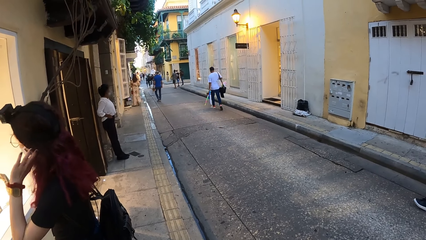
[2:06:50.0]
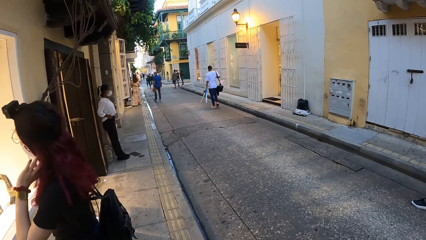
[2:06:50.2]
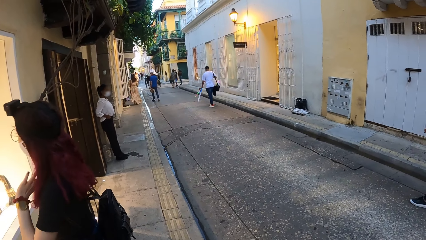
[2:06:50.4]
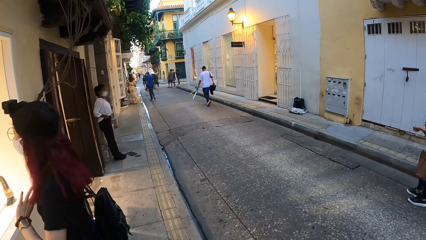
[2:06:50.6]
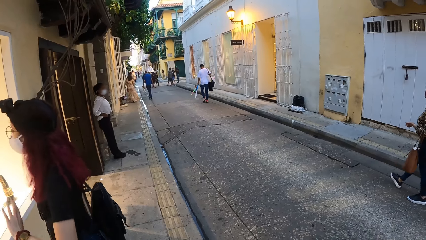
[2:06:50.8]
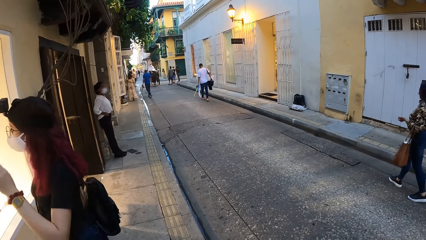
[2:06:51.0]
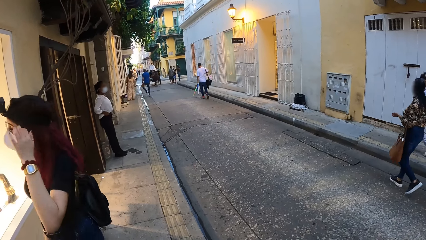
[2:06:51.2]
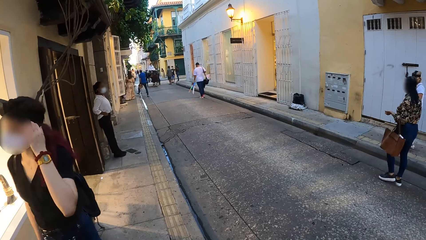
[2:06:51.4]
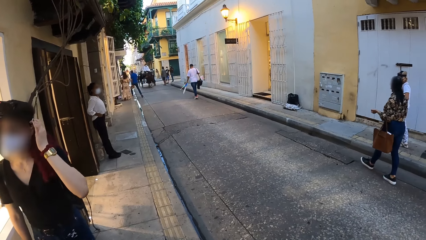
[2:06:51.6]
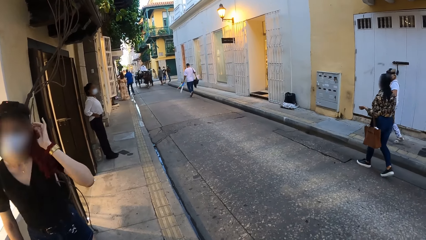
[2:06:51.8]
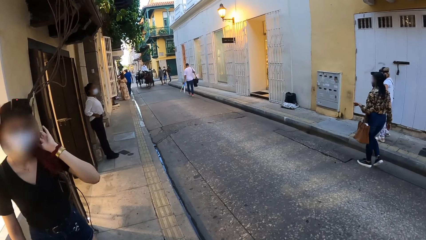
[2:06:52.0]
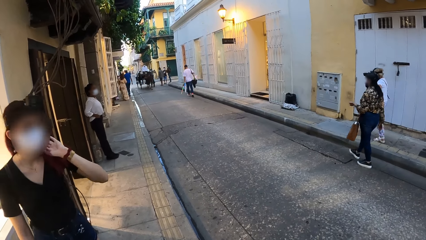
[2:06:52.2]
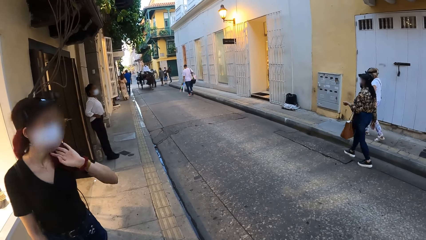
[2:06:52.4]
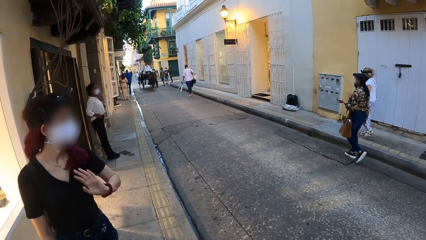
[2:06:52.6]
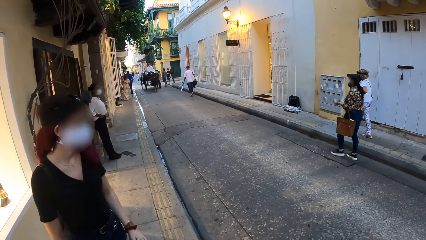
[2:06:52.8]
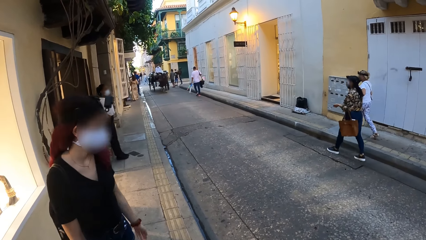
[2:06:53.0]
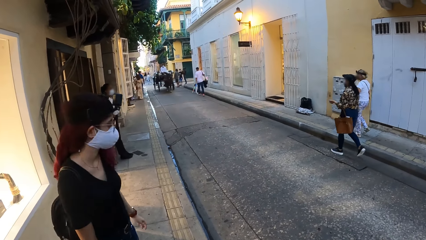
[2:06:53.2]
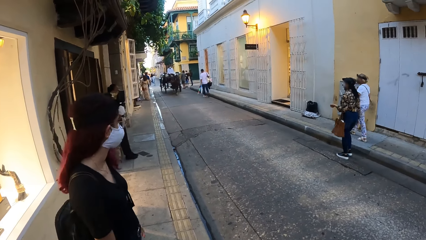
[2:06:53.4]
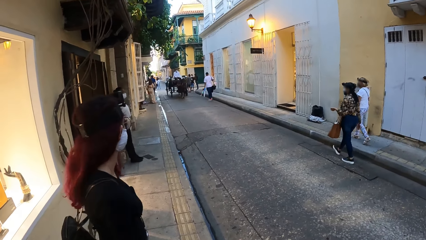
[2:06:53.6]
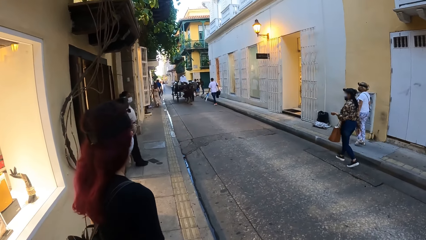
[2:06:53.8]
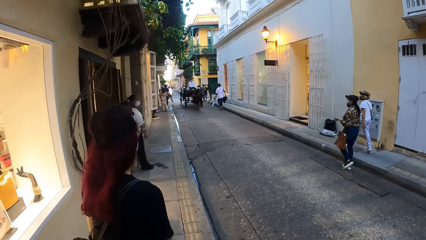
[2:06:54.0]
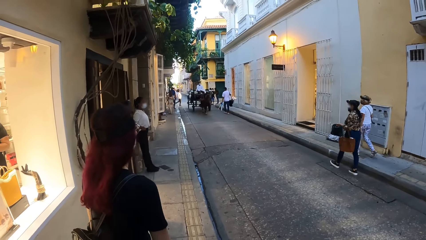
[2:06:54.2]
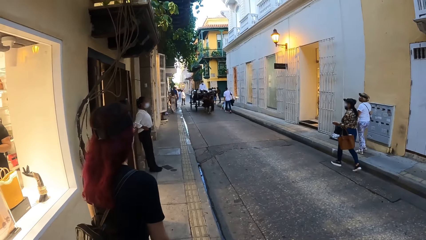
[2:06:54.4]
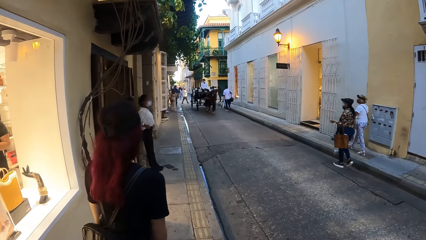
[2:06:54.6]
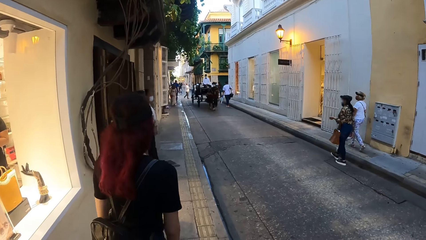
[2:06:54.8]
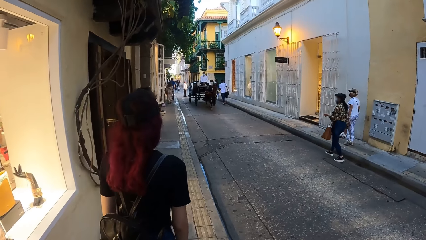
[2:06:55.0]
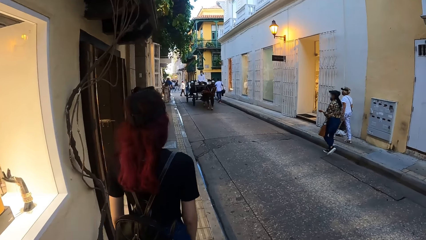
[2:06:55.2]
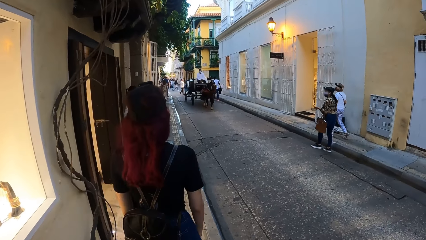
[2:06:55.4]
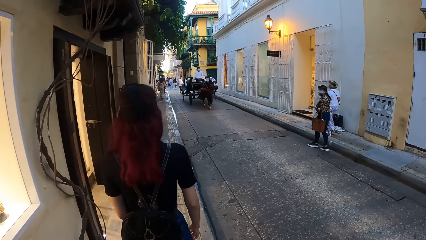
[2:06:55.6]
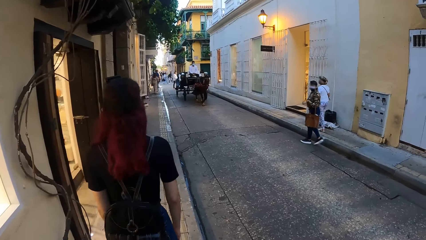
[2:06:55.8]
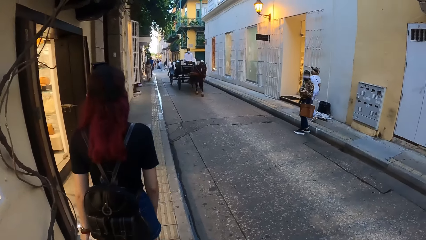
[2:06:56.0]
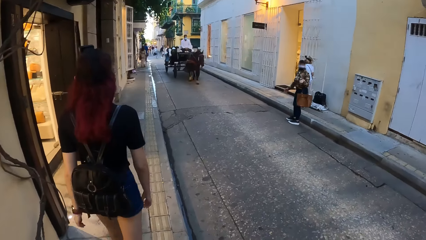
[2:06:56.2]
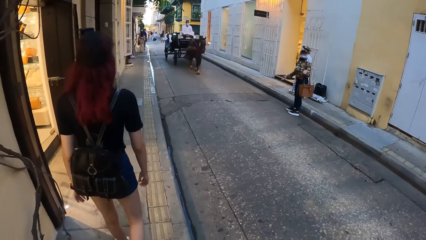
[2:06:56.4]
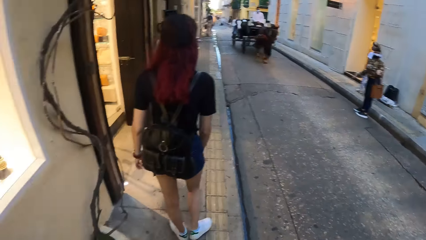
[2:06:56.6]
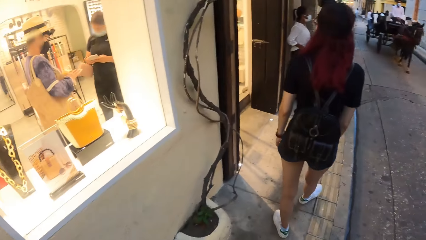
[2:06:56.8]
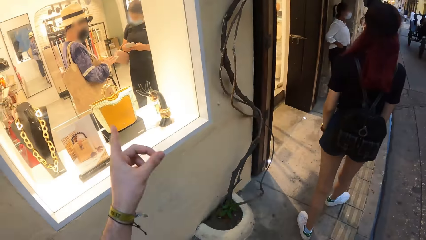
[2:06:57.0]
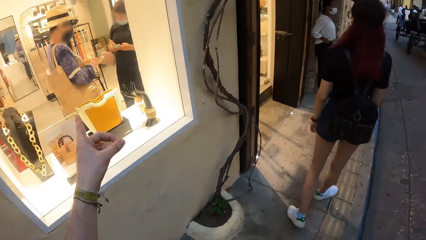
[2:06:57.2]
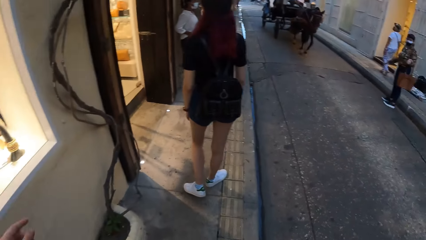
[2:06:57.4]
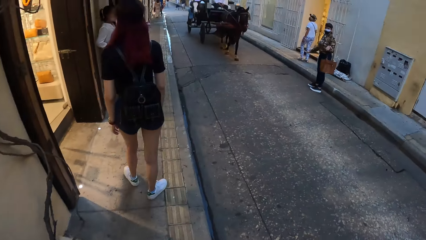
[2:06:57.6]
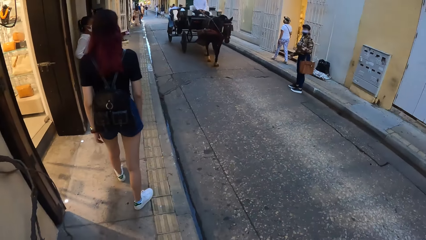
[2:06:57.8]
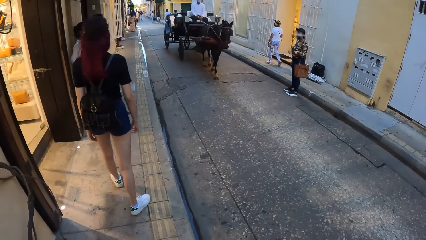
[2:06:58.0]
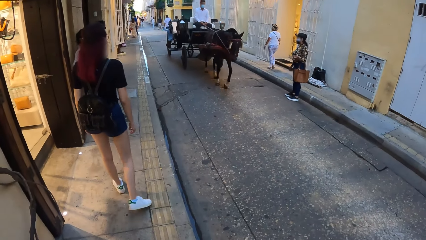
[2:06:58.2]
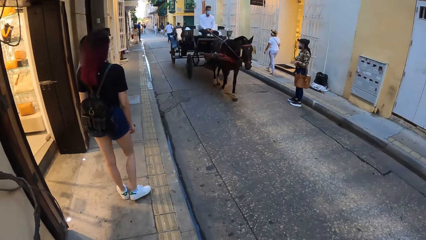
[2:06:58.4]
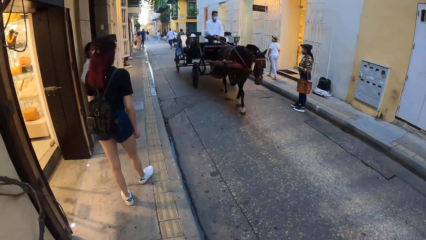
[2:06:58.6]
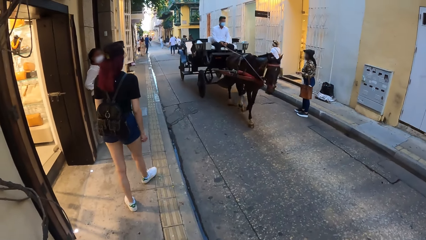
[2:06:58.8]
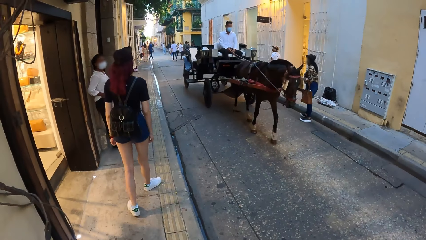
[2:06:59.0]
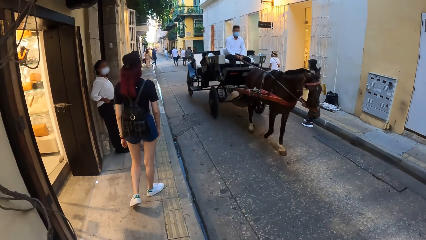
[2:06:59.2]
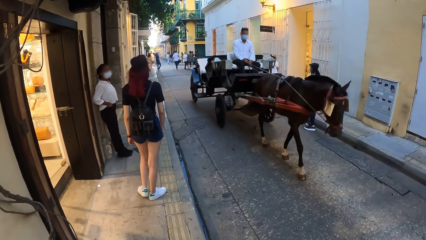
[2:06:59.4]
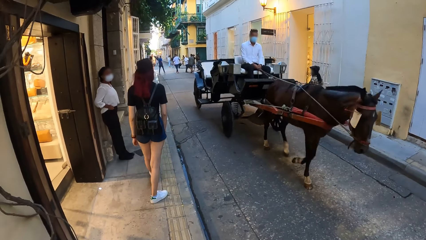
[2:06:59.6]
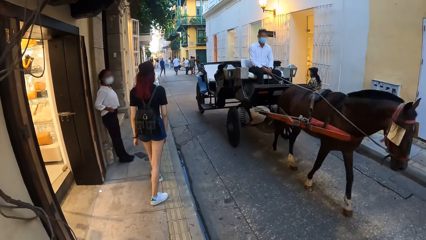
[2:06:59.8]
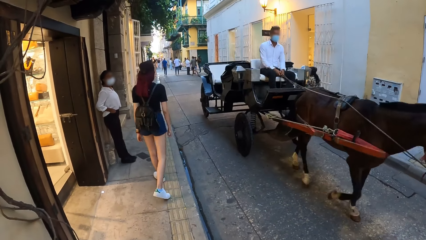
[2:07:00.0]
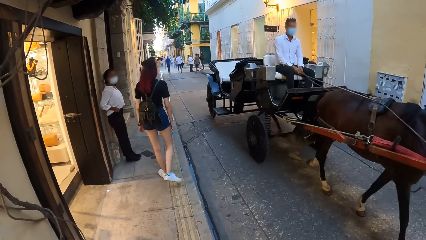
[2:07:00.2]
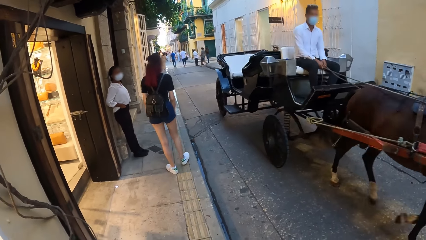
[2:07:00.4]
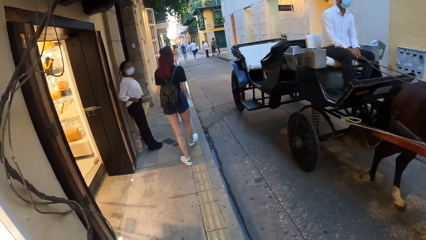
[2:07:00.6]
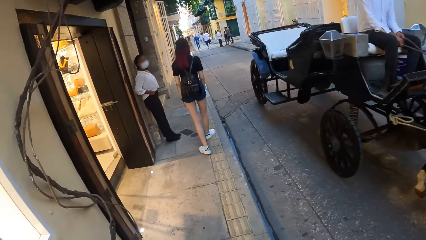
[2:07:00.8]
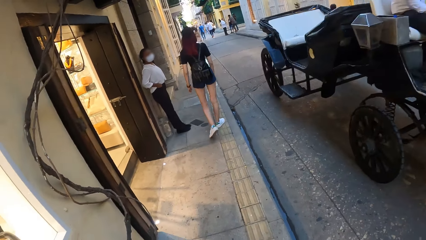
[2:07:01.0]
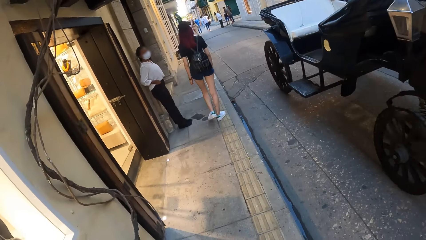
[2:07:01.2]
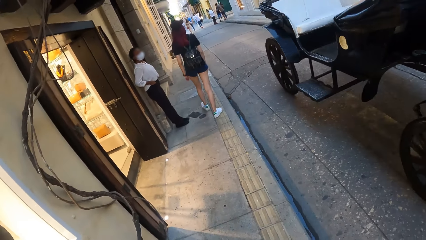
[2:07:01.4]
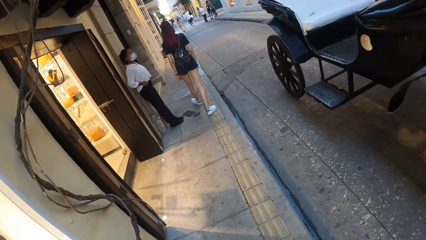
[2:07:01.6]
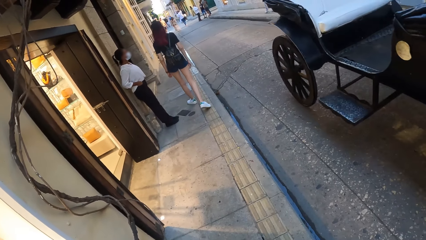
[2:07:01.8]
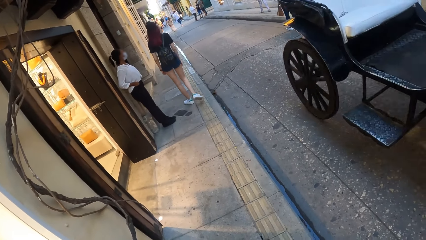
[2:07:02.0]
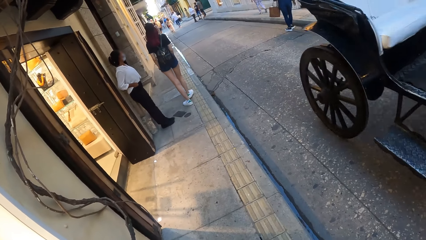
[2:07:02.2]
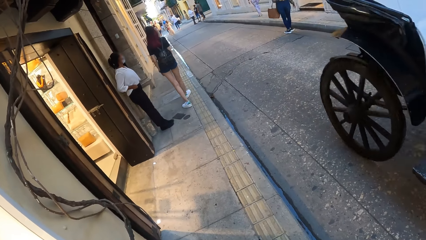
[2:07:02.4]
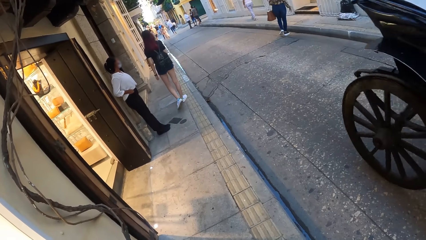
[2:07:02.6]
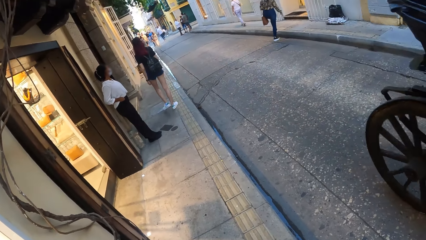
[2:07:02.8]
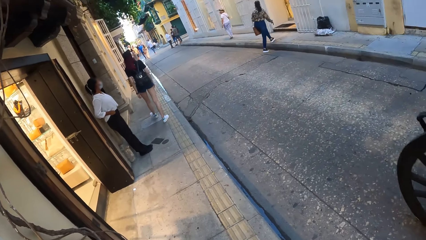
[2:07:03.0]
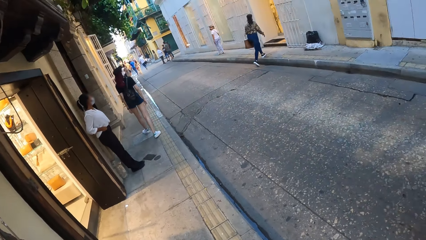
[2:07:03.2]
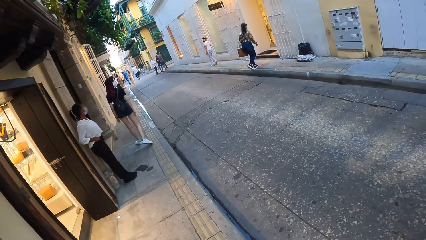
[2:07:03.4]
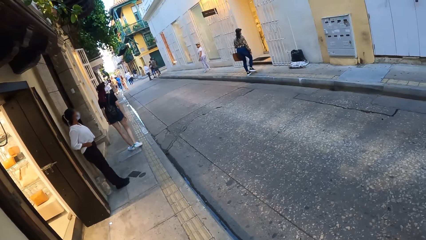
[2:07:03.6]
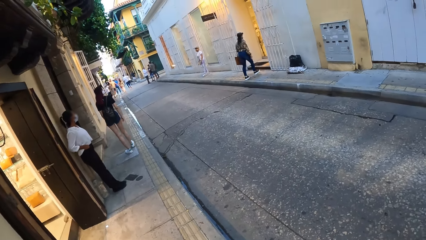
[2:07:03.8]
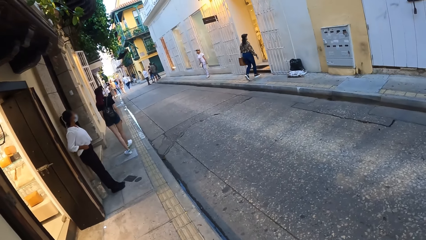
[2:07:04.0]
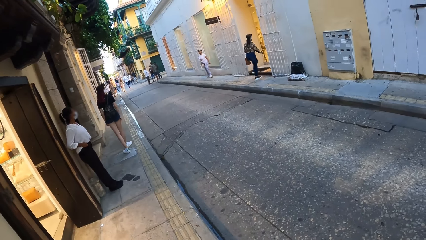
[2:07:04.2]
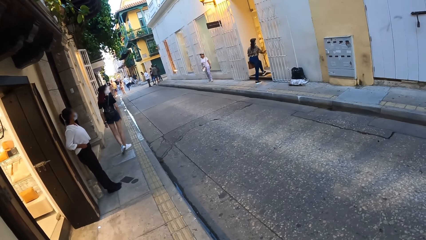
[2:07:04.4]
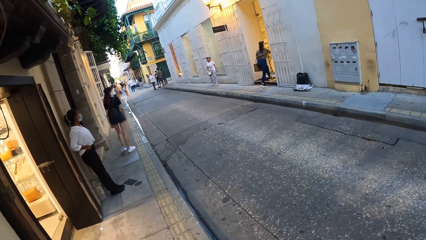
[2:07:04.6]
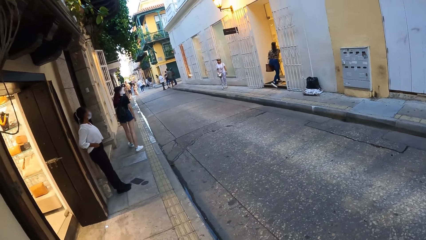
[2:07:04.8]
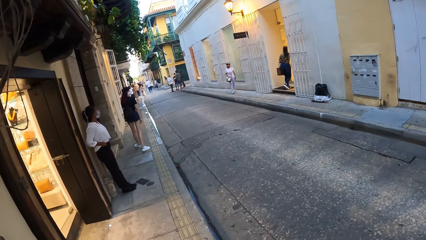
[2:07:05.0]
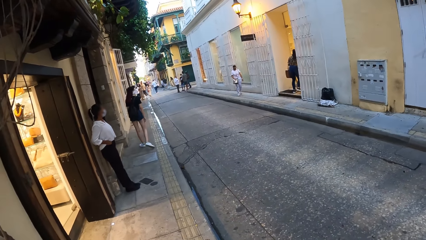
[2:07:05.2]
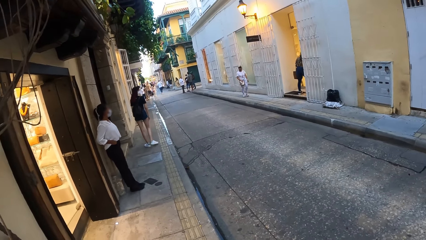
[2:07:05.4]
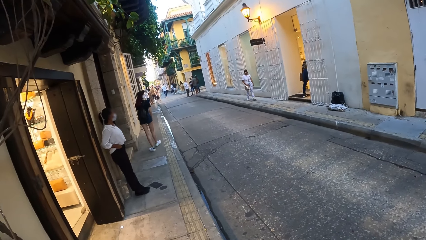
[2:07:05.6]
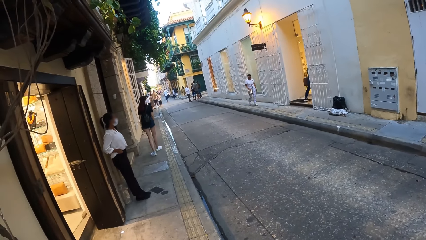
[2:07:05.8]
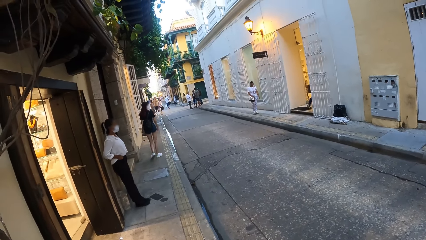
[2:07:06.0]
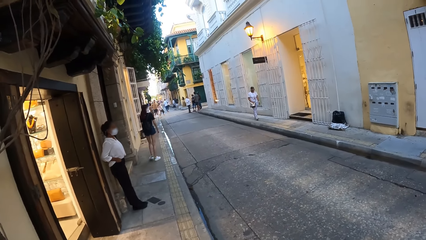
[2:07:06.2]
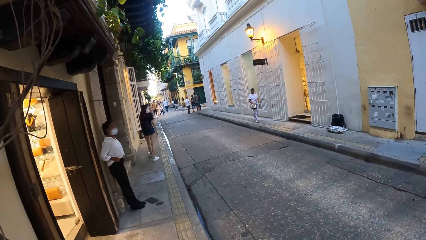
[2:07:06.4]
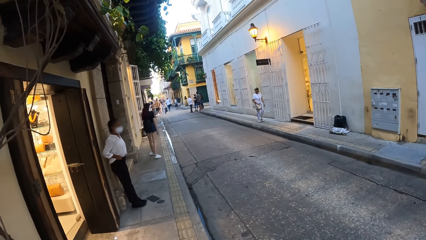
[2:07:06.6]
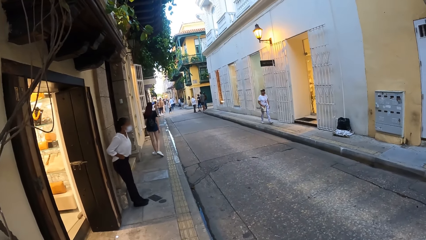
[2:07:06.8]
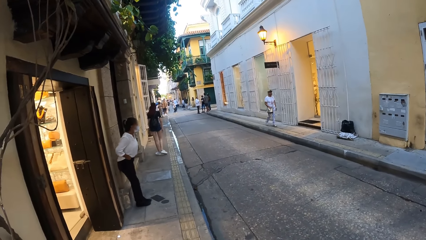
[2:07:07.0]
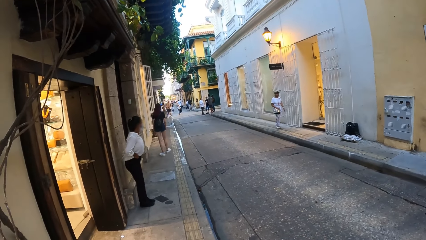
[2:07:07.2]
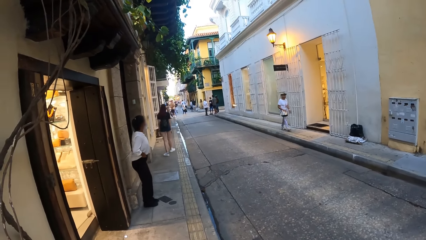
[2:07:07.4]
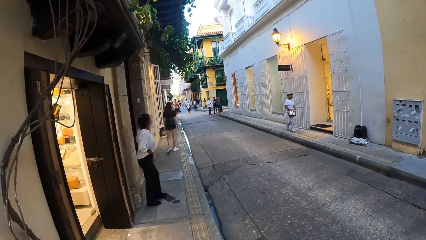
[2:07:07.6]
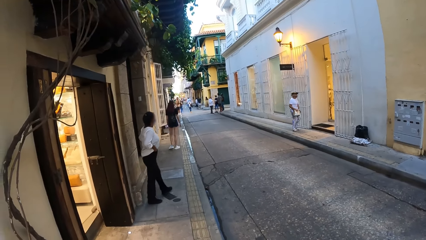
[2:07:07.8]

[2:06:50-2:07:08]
The woman adjusts her hair with her left hand. The camera wearer points towards a show glass with his left hand. Another woman opens a door of a shop with her right hand. The other woman enters the shop.
